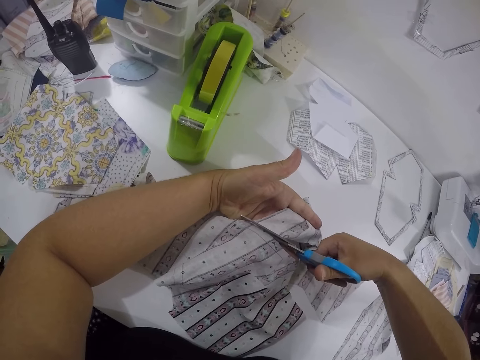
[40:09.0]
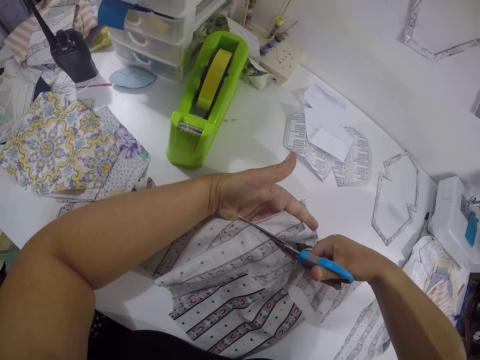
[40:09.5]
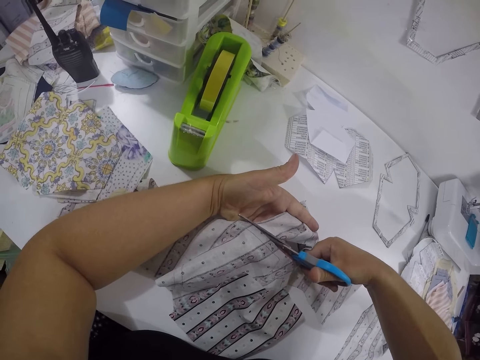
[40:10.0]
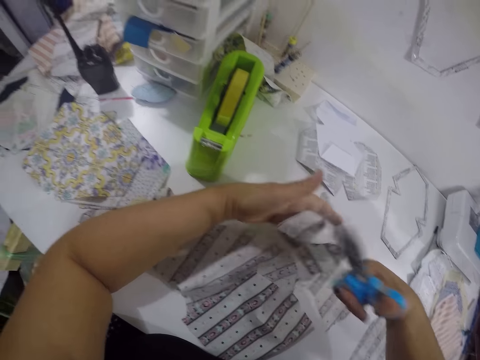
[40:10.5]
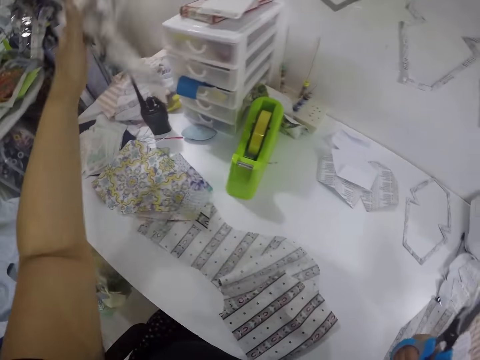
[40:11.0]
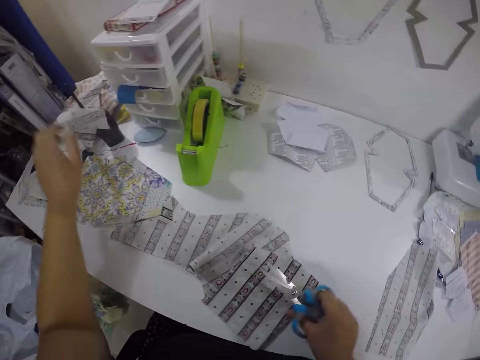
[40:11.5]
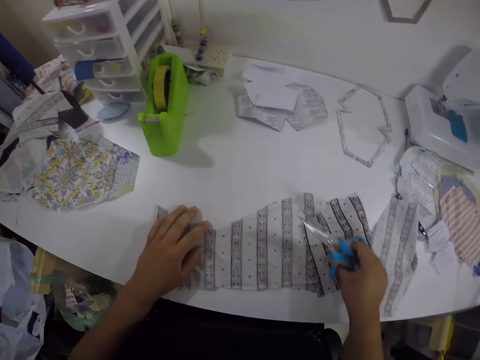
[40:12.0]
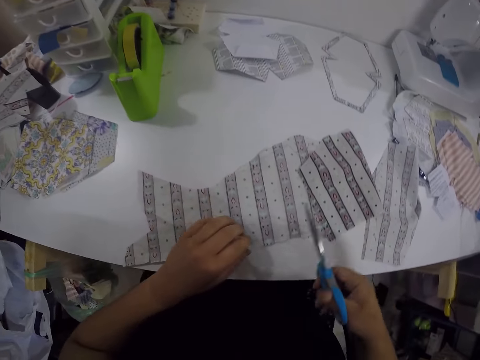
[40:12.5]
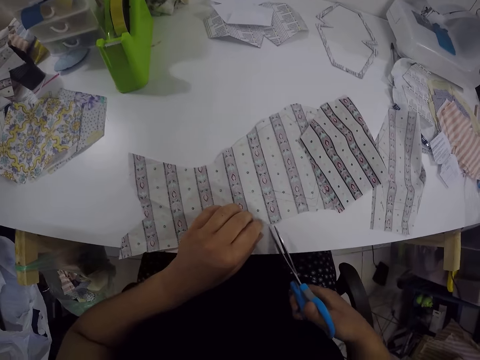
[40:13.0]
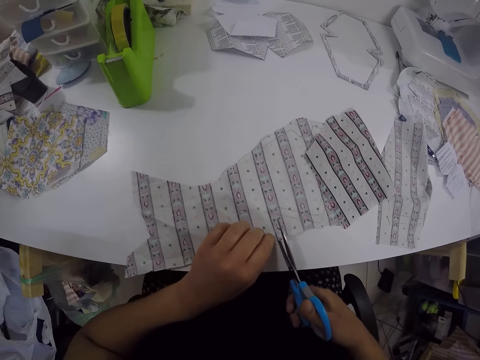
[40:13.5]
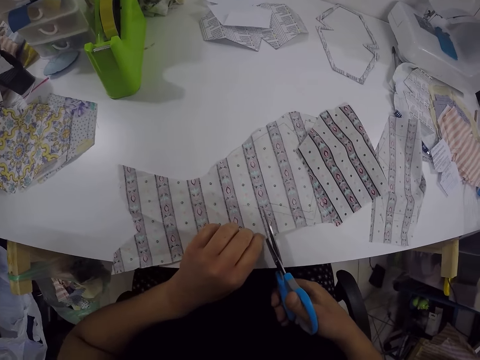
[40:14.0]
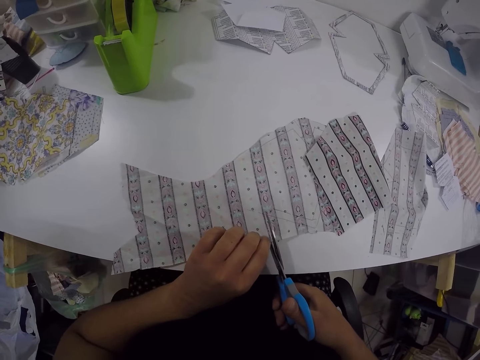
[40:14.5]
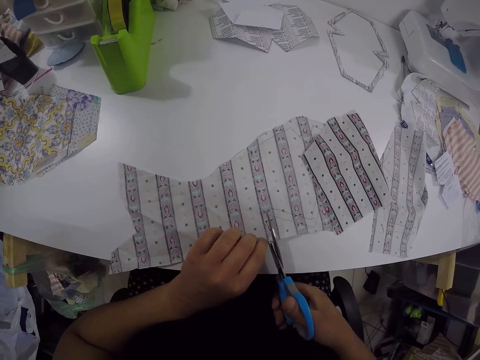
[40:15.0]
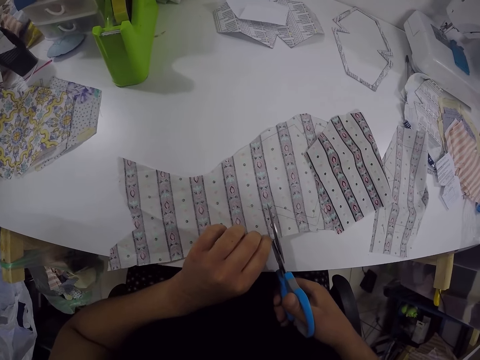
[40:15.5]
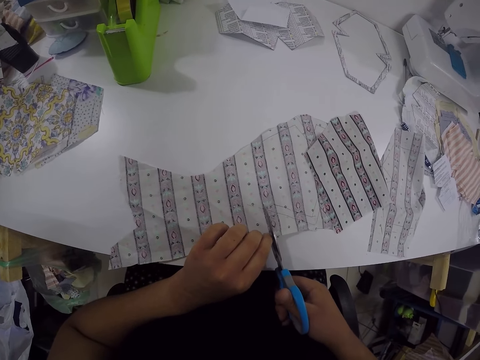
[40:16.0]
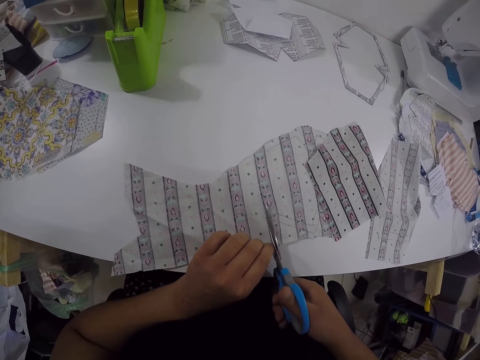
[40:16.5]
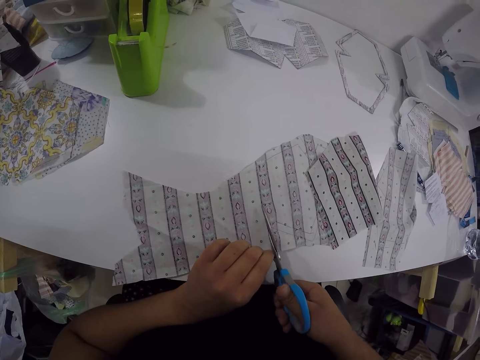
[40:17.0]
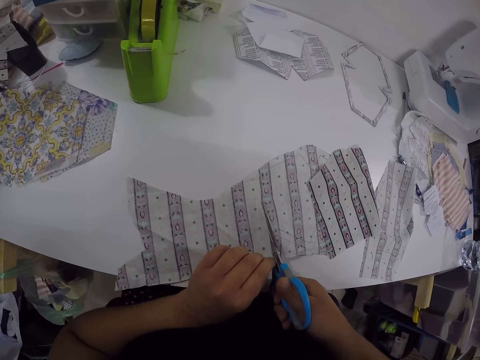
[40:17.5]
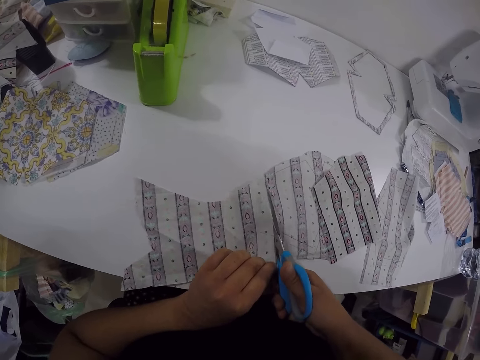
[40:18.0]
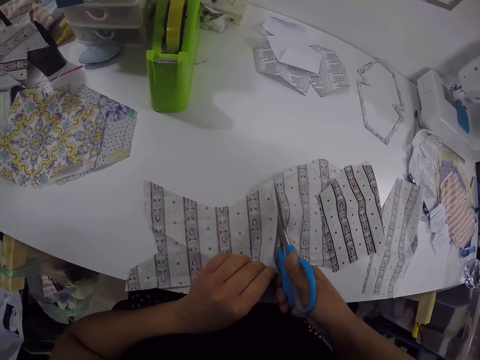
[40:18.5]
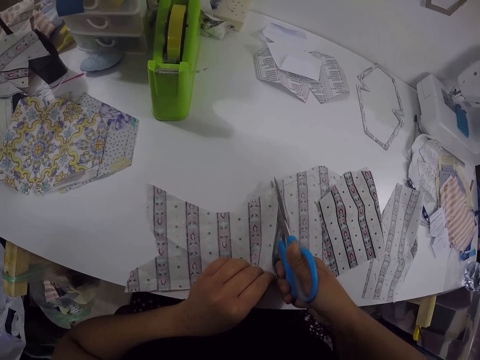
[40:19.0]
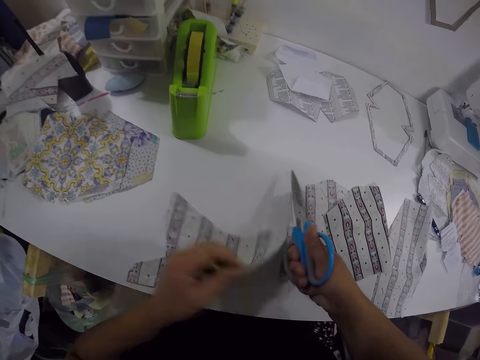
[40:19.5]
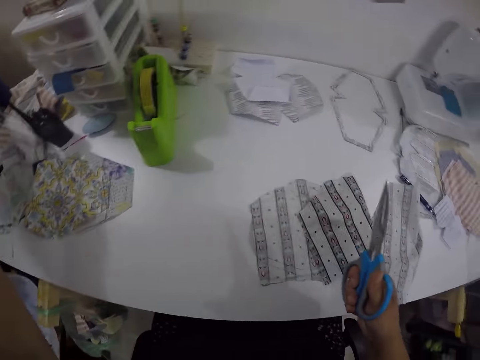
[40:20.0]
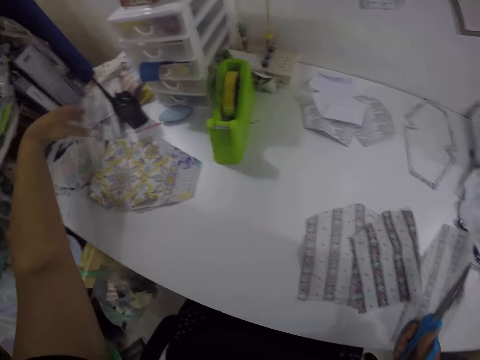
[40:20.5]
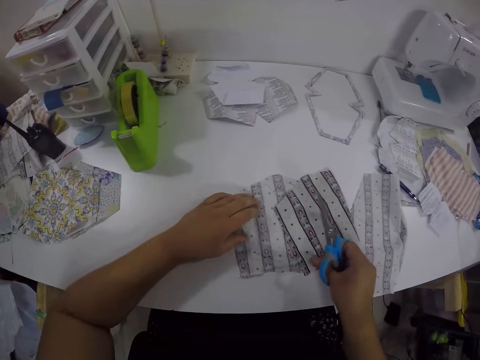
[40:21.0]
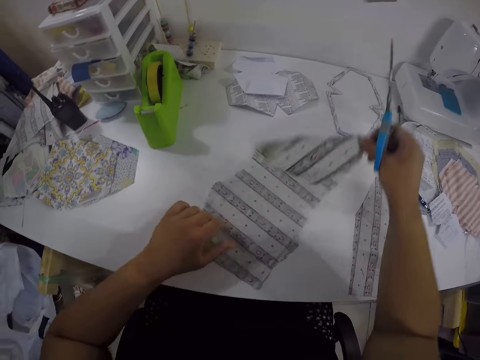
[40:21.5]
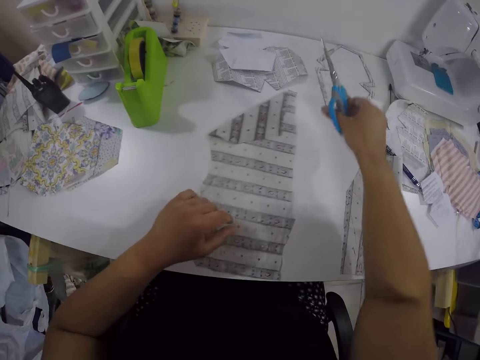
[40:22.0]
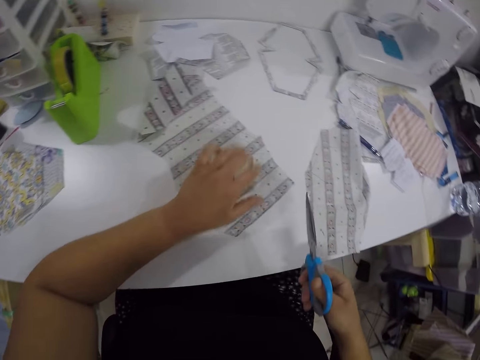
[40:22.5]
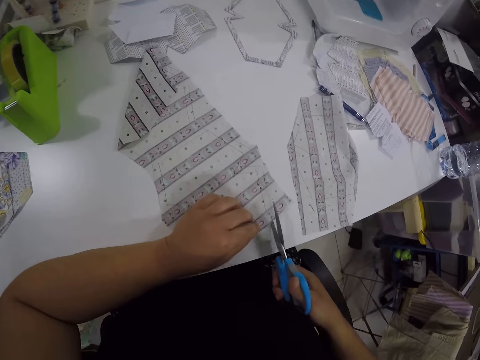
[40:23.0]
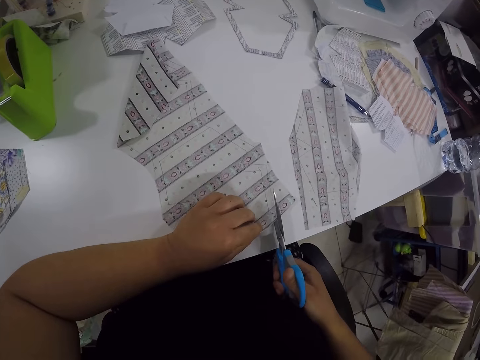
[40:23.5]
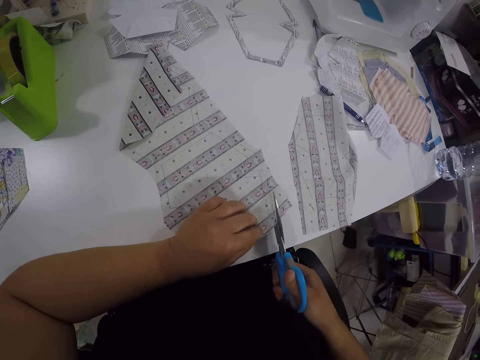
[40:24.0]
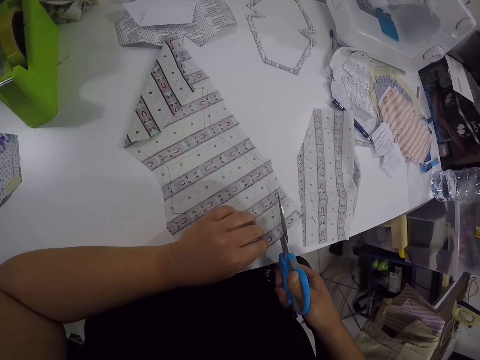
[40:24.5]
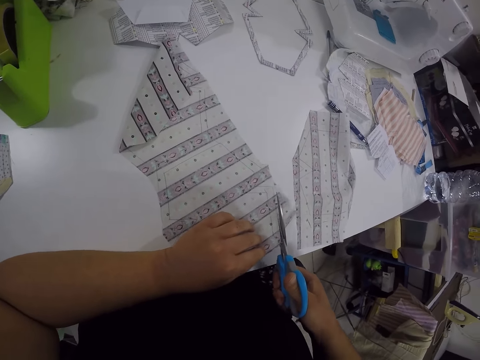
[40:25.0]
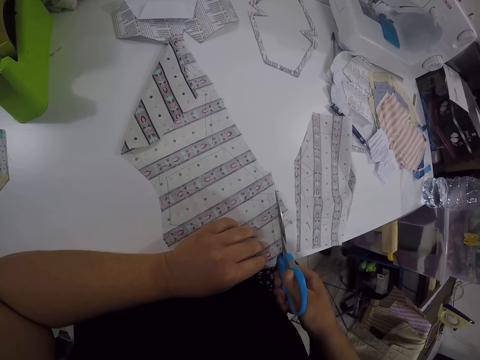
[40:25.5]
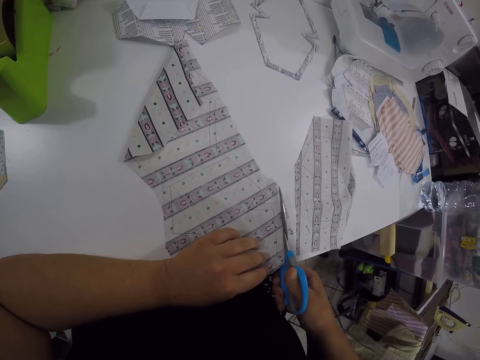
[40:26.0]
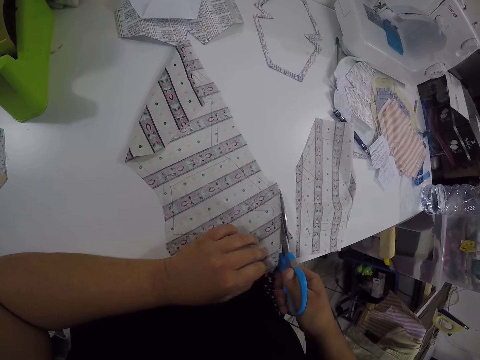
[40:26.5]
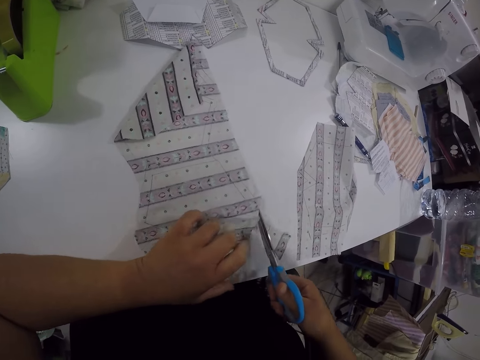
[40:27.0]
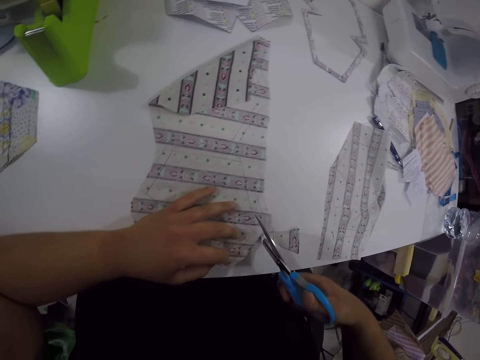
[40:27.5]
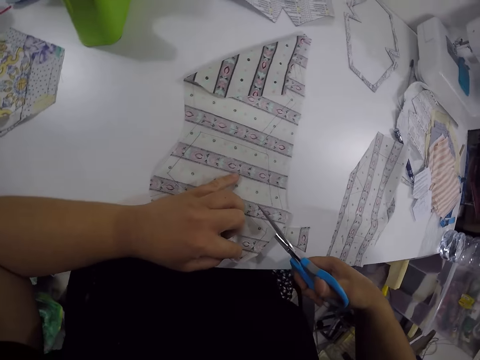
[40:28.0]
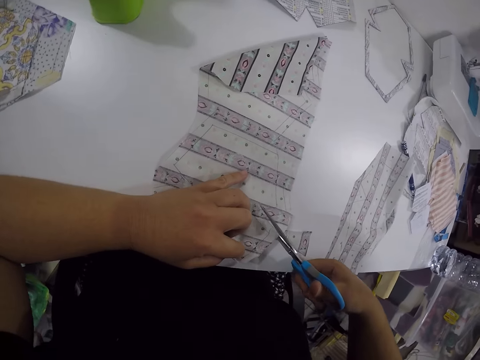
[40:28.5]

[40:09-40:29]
The camera wearer picks the cut out fabric from the table with her left hand. She drops the cut out fabric on the table with her left hand. She adjusts the fabric on the table with both hands. She cuts the fabric with the pair of scissors in her right hand. She picks the cut out fabric from the table with her left hand. She drops the cut out fabric on the table with her left hand. She adjusts the fabric on the table with both hands. She cuts the fabric with the pair of scissors in her right hand.

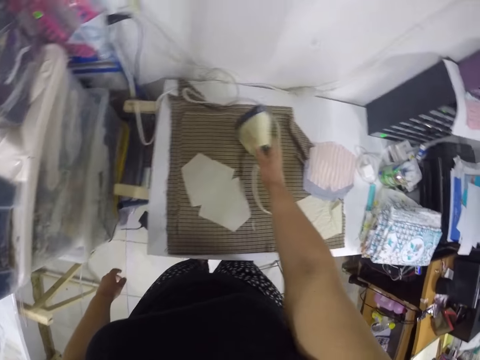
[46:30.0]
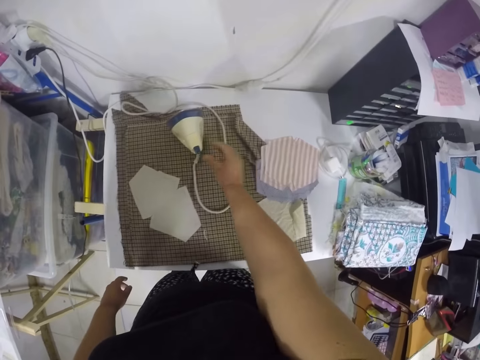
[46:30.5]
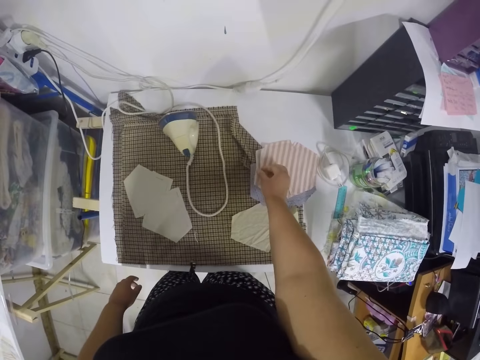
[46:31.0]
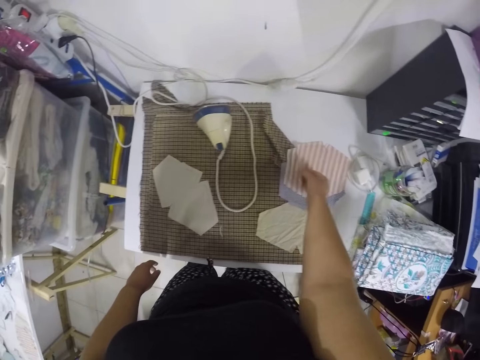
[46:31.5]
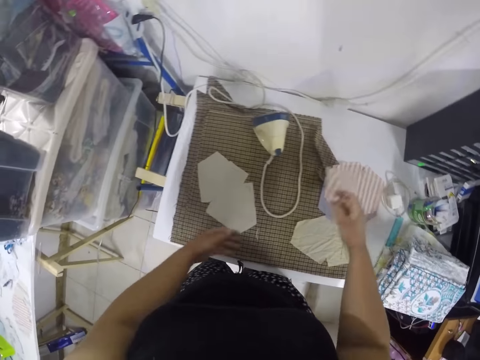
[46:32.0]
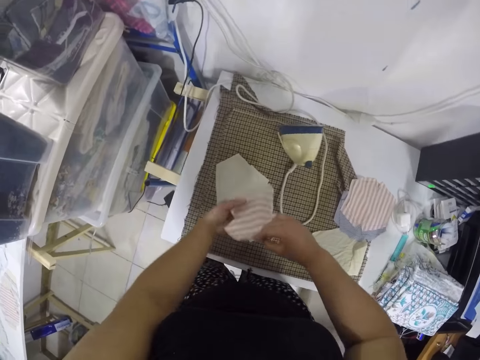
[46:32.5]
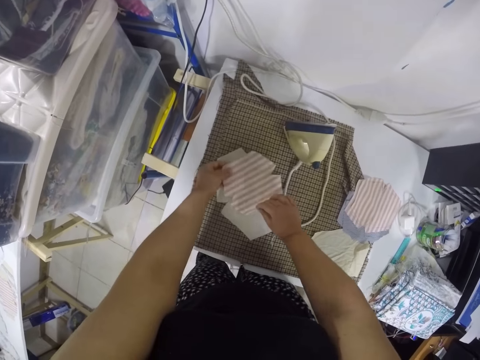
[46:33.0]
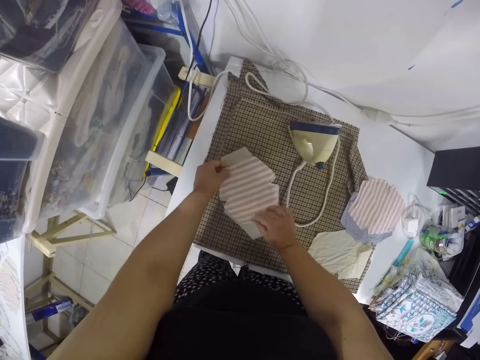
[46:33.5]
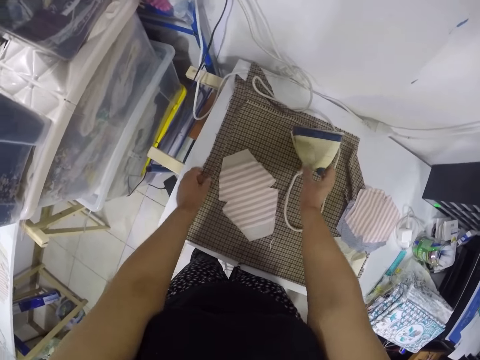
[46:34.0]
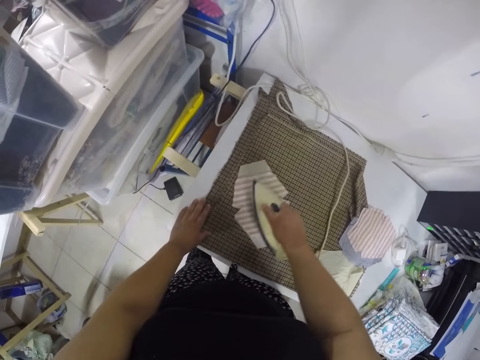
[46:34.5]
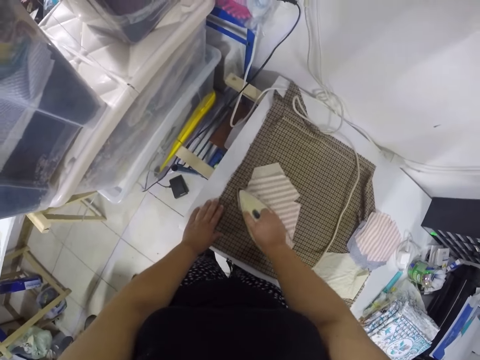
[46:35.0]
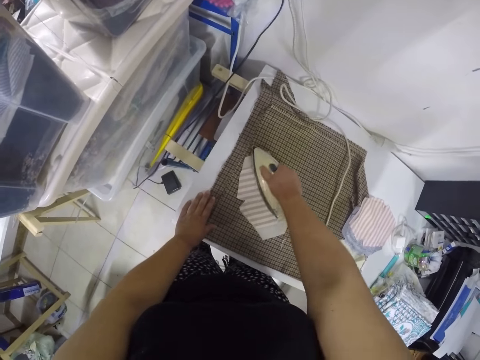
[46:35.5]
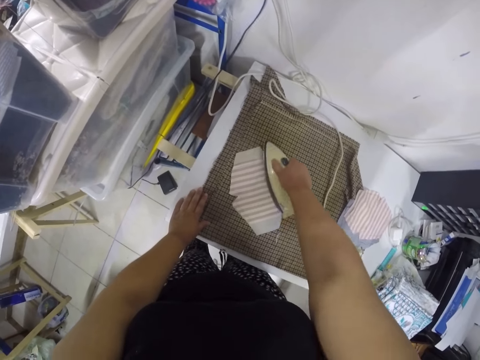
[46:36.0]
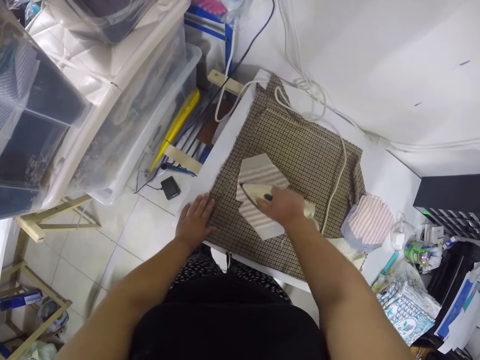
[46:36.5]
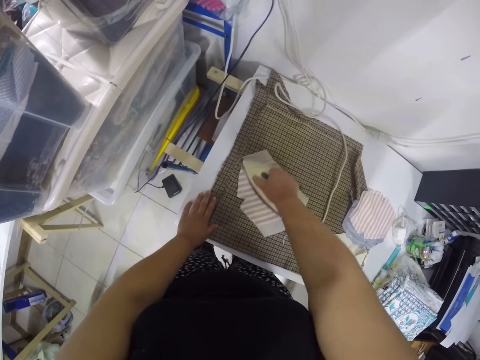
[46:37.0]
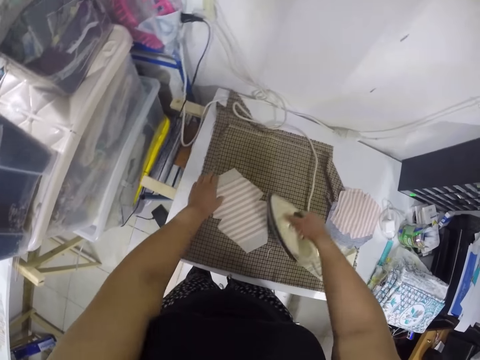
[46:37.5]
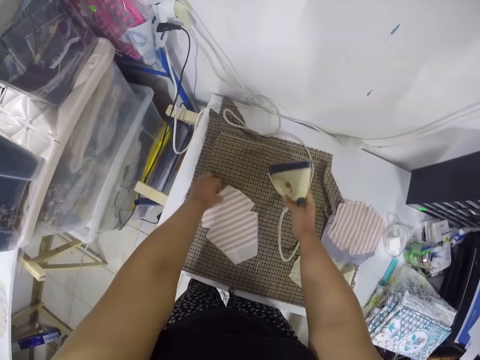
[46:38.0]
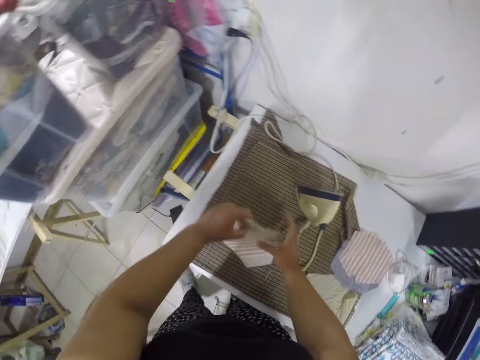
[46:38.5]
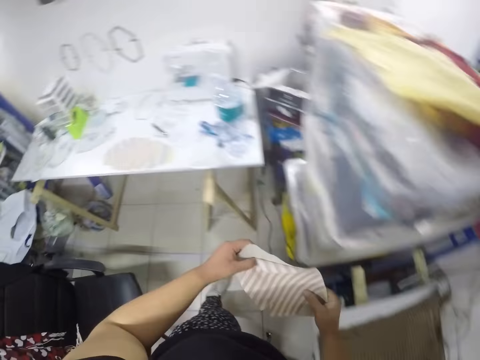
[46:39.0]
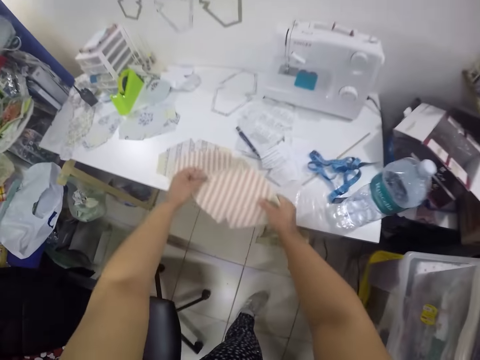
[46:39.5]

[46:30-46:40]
The camera wearer places the electric iron in her right hand on the table. She picks a piece of fabric from the pieces of fabric on the table with her right hand. She places the piece of fabric on the piece of fabric on the cloth on the table with both hands. She picks the electric iron from the table with her right hand. She straightens the pieces of fabric with the electric iron in her right hand. She places the electric iron in her right hand on the table. She takes a piece of cloth and moves around the workshop.
